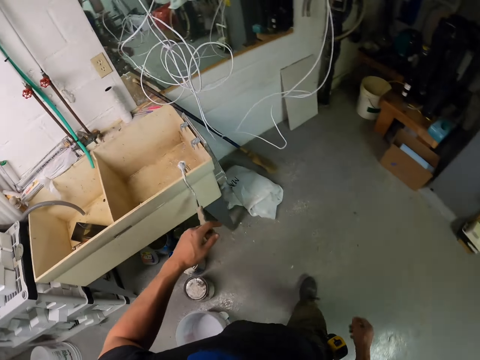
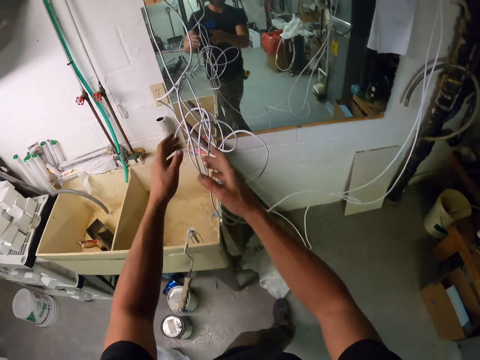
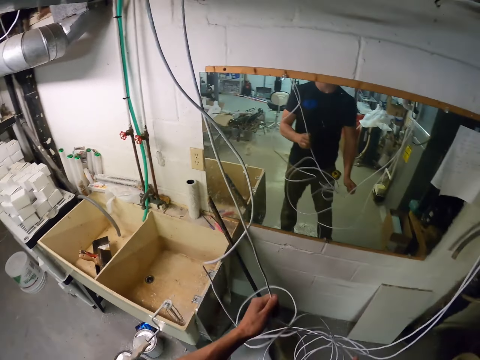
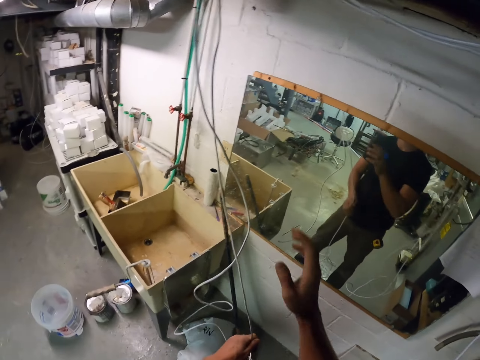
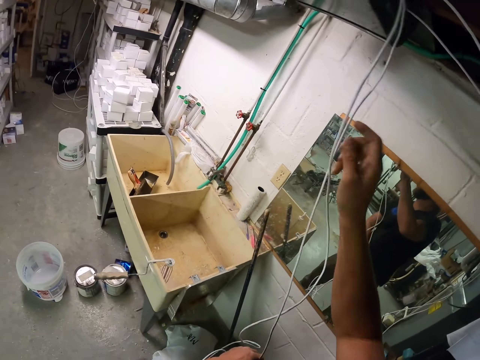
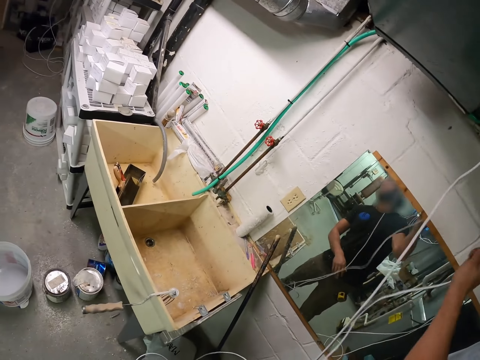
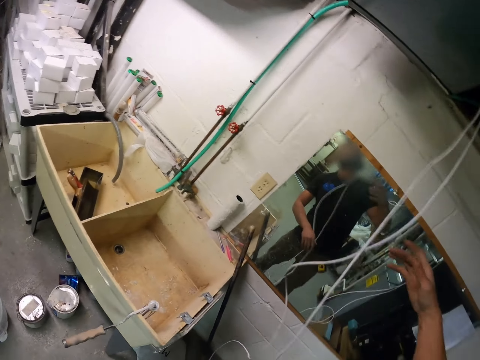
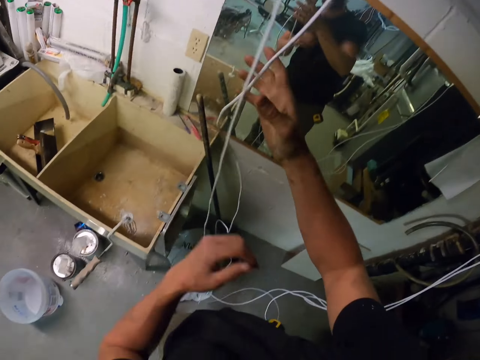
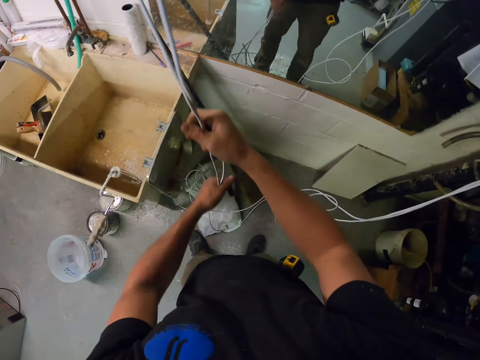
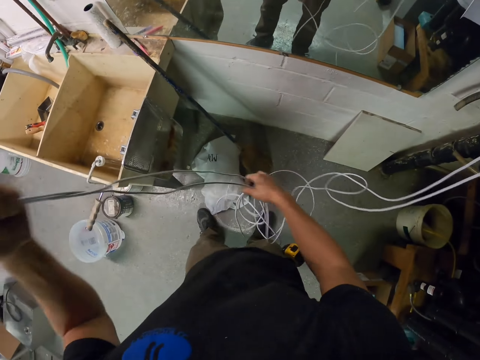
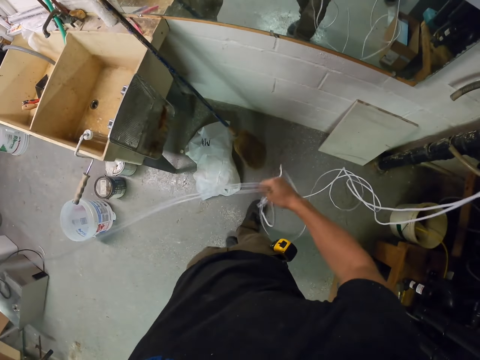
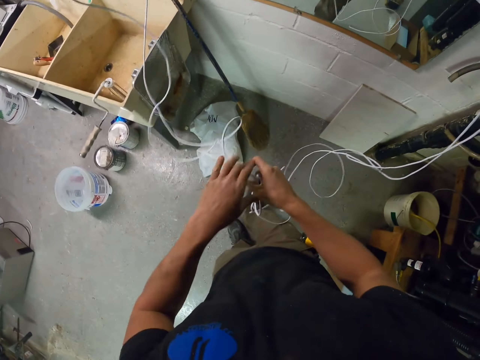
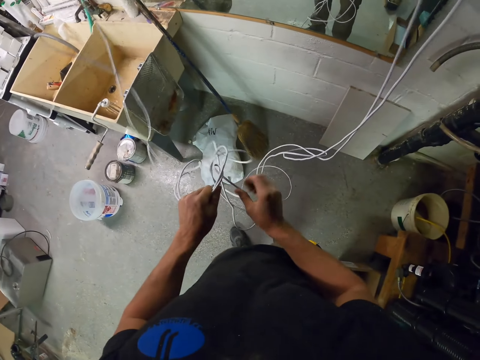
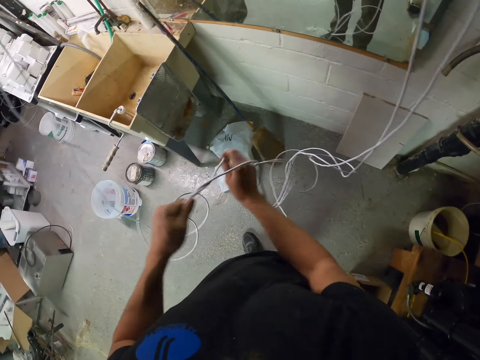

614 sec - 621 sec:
The camera wearer holds the wire. They pull the wire. They unfold the wire.

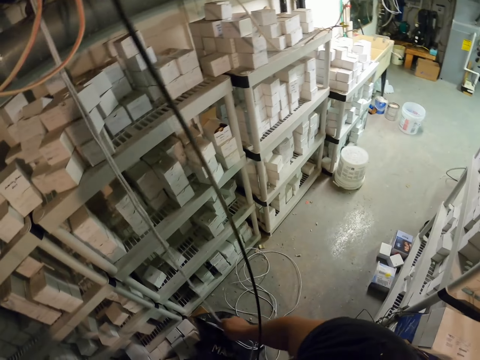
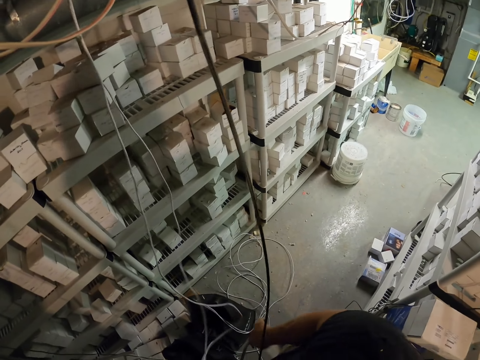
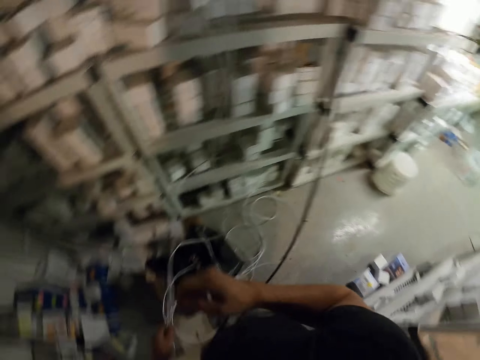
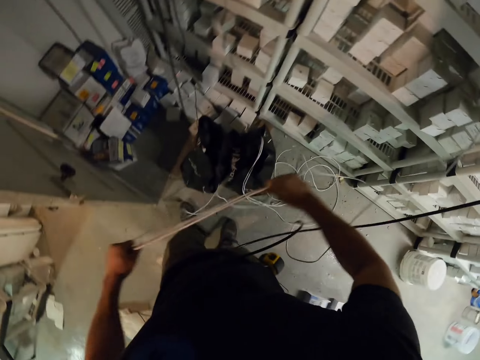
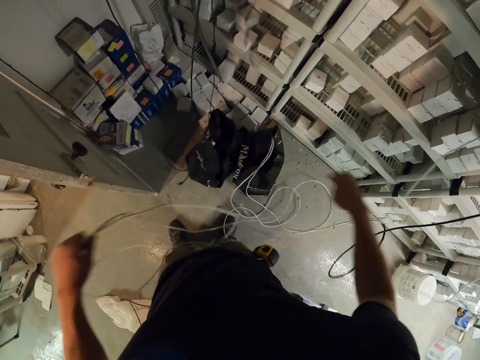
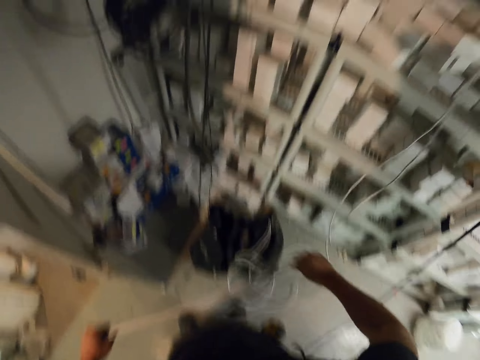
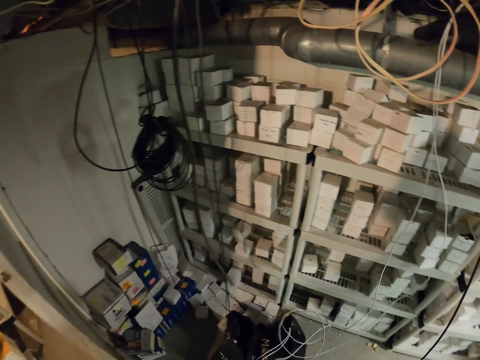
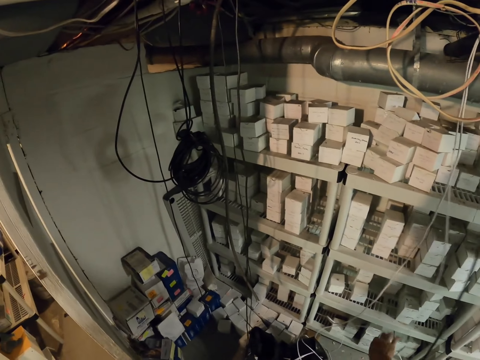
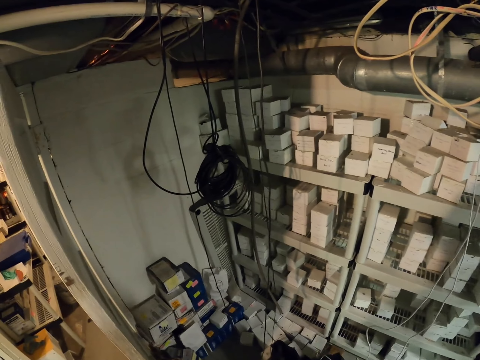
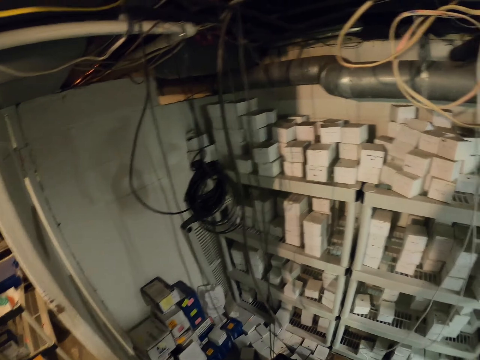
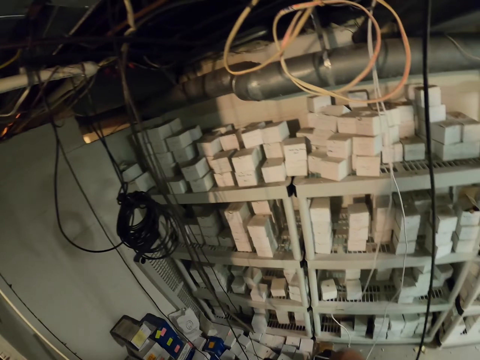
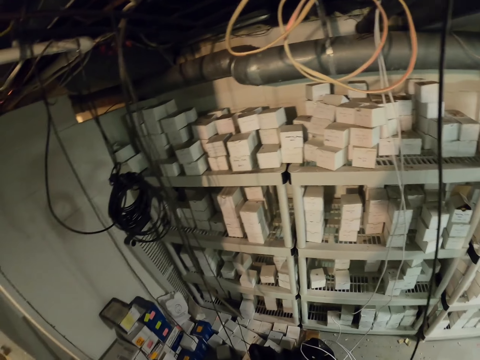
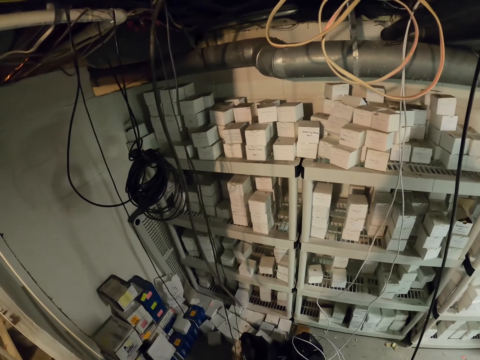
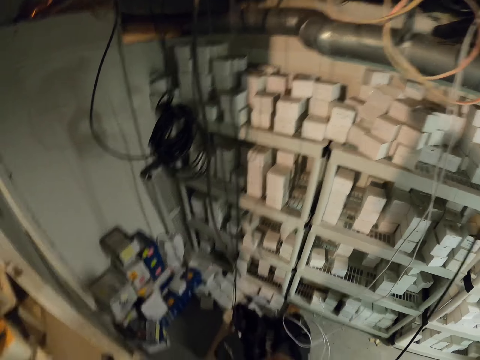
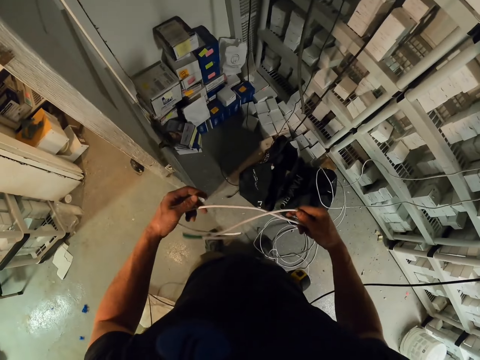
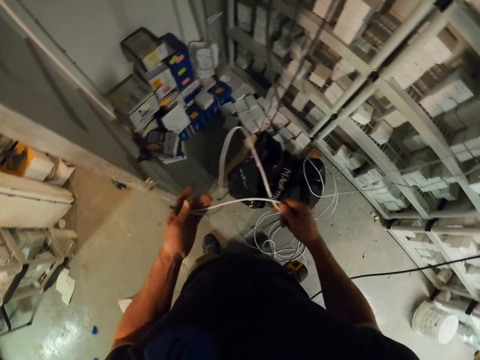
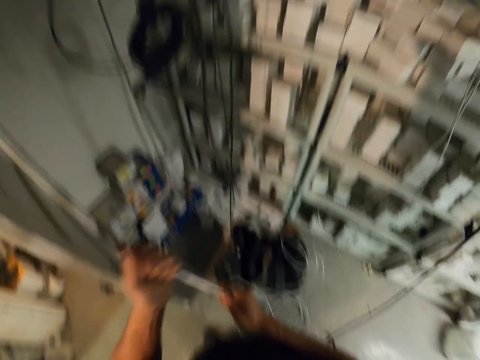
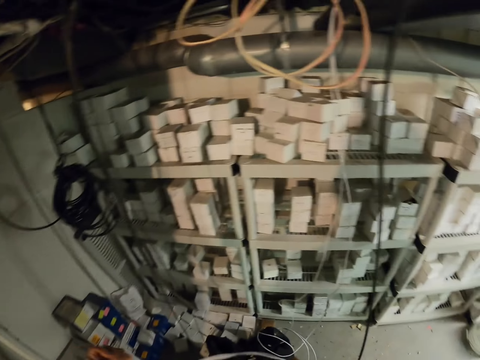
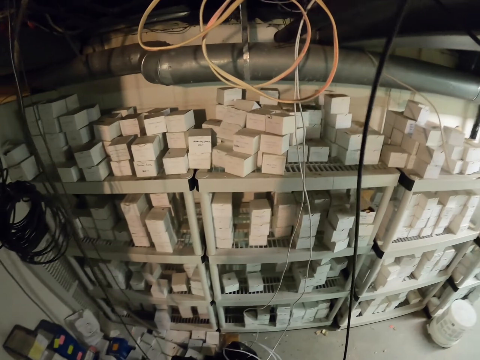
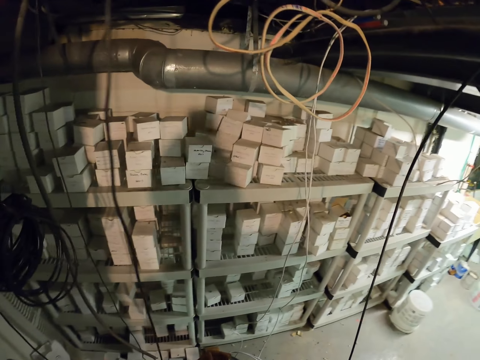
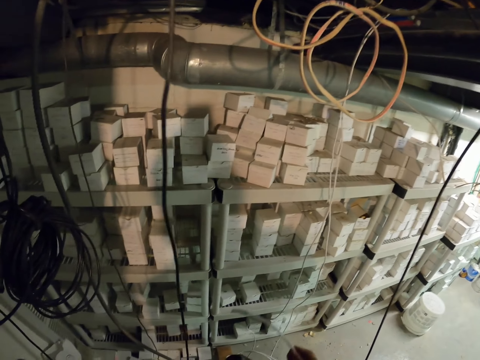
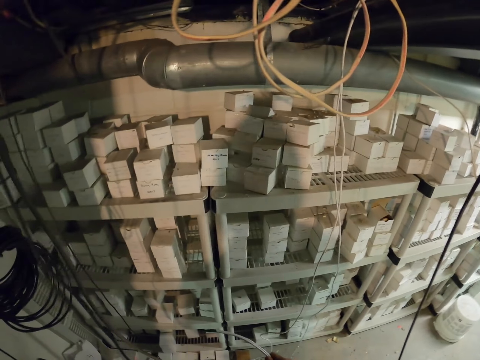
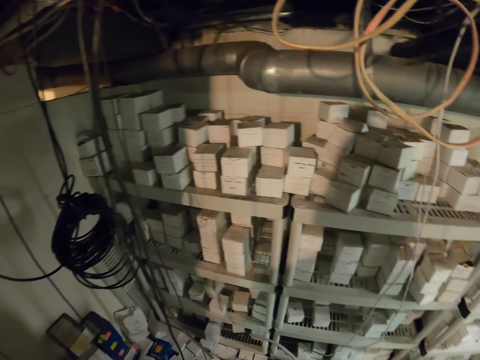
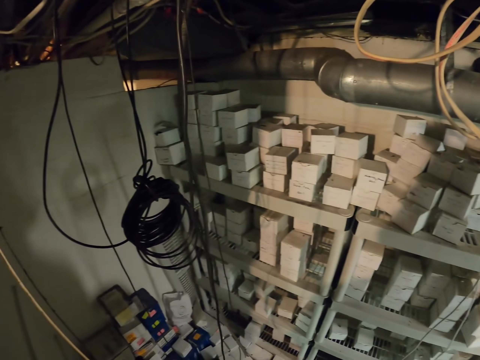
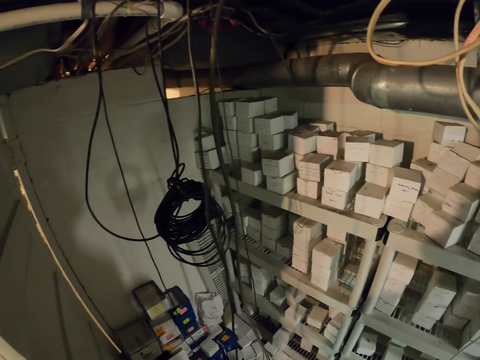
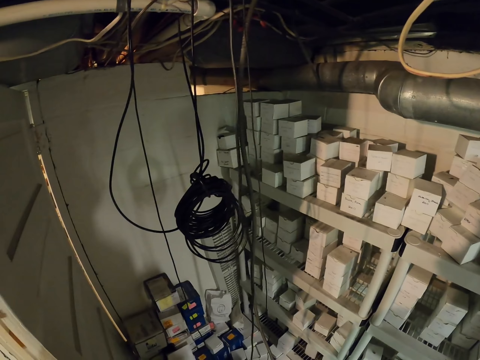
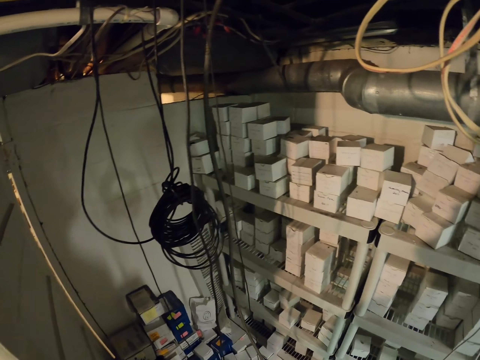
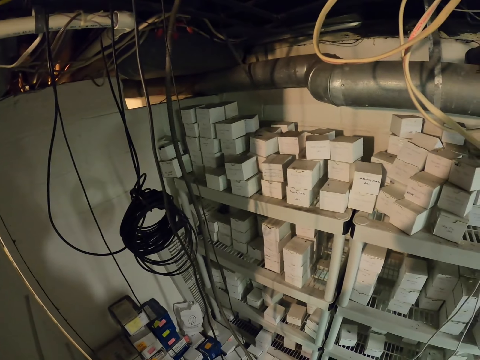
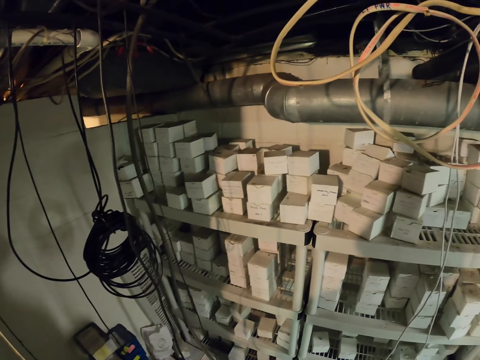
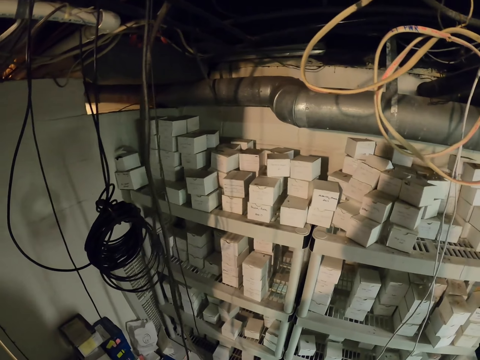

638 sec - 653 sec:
The camera wearer looks around. They hold the wire. They look around the building.

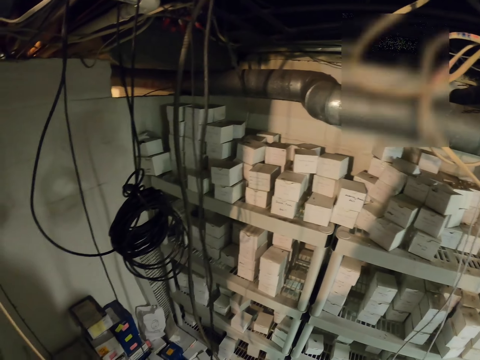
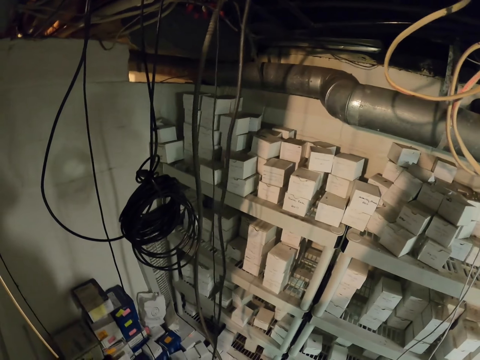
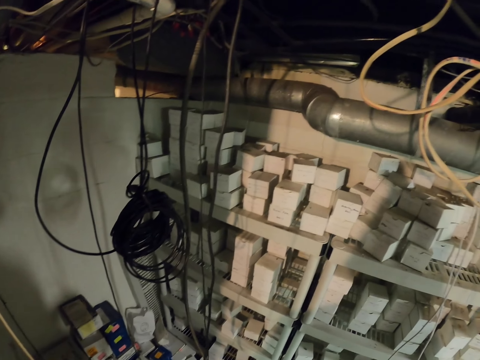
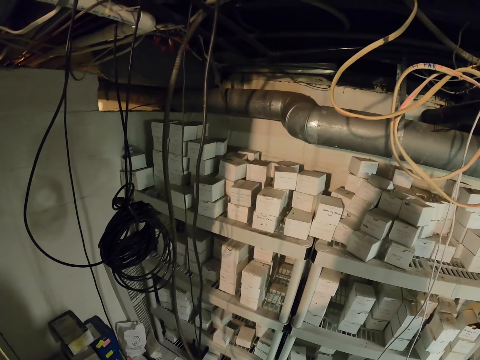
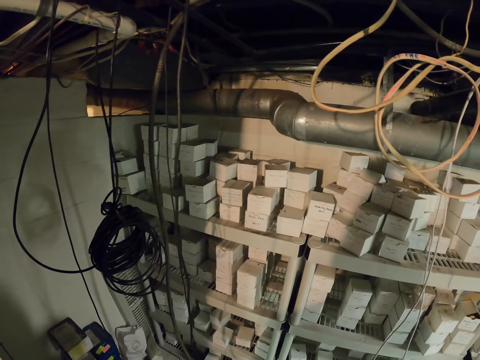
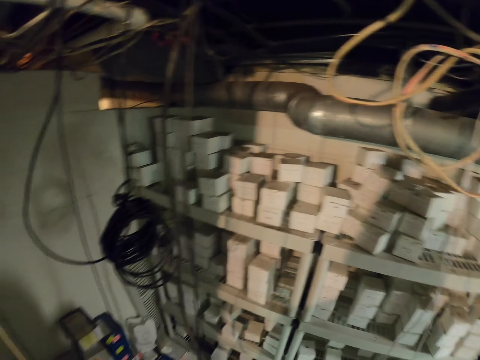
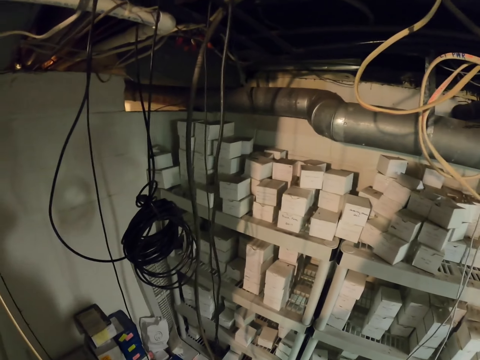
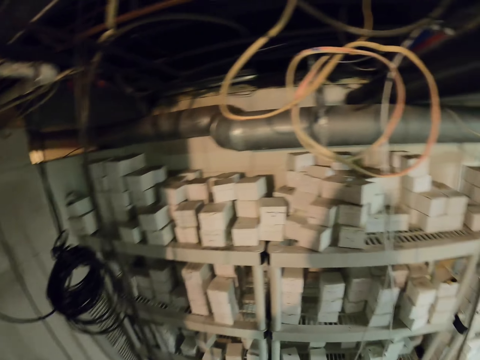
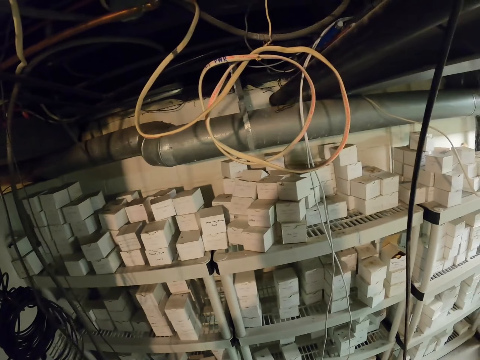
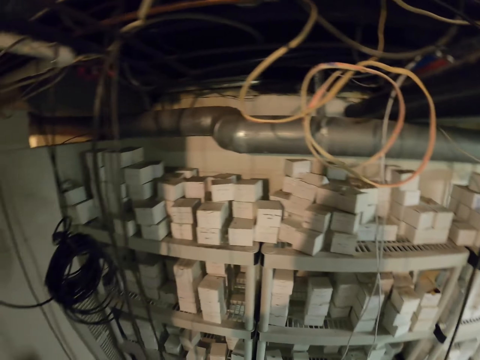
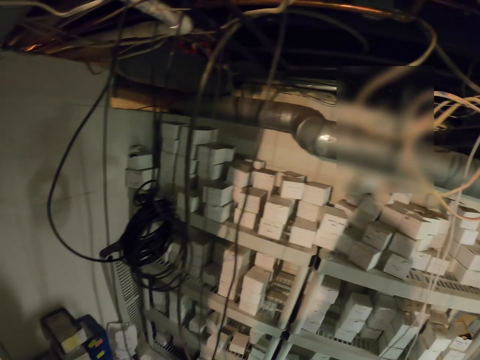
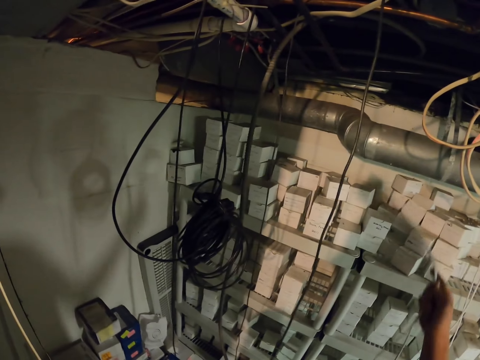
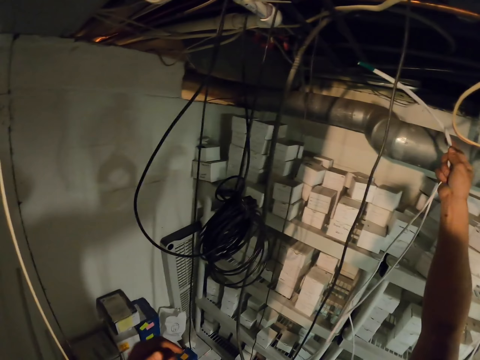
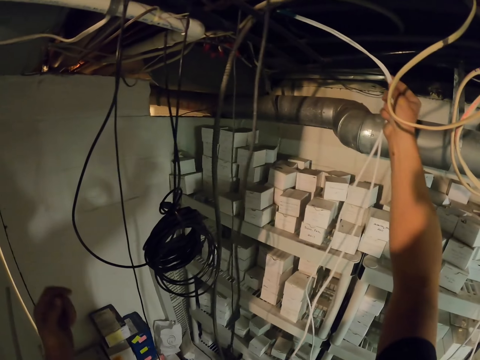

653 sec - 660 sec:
The camera wearer holds the wire.
